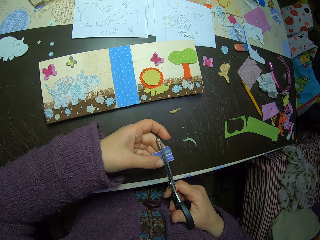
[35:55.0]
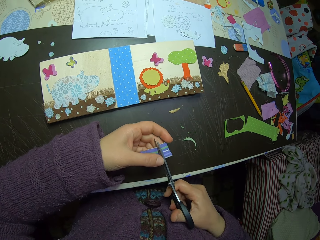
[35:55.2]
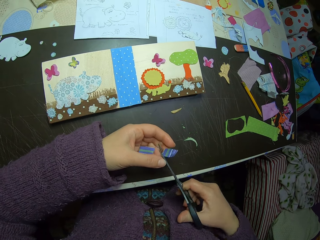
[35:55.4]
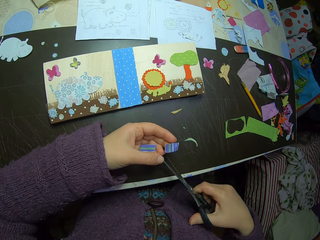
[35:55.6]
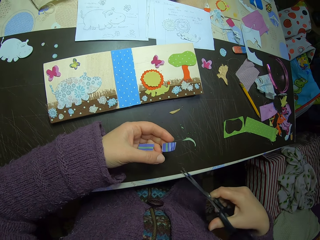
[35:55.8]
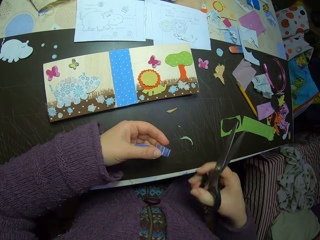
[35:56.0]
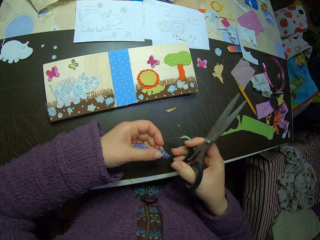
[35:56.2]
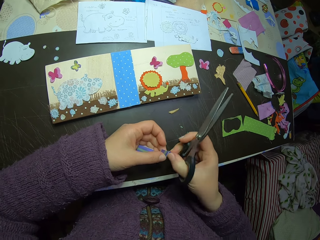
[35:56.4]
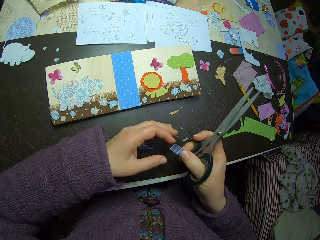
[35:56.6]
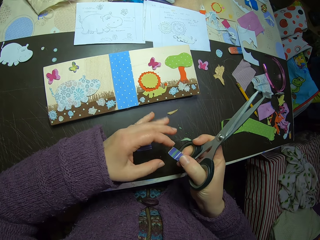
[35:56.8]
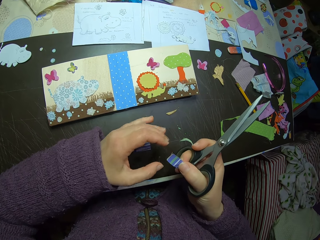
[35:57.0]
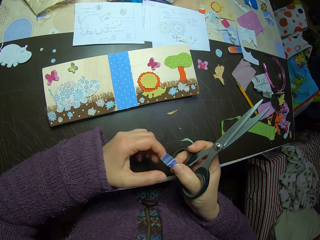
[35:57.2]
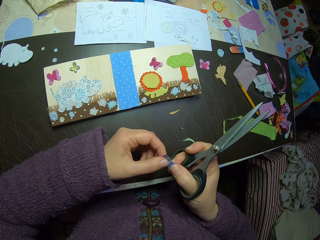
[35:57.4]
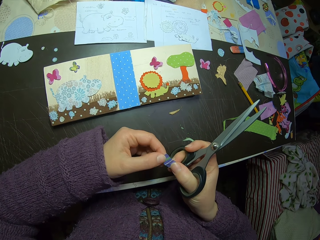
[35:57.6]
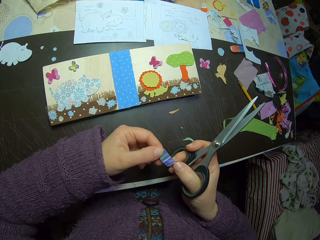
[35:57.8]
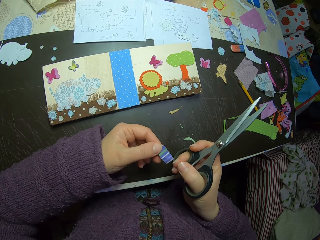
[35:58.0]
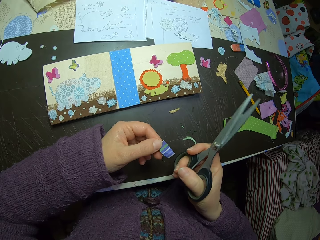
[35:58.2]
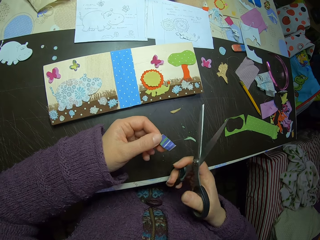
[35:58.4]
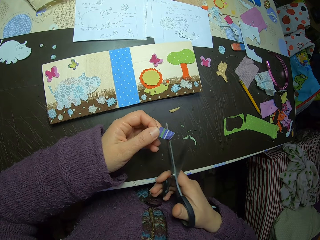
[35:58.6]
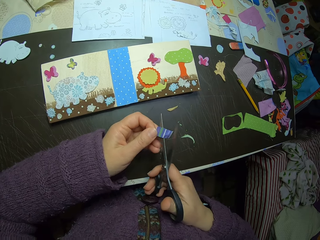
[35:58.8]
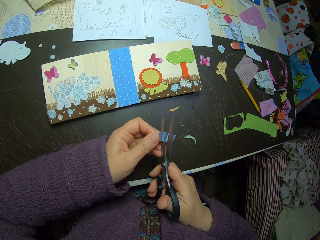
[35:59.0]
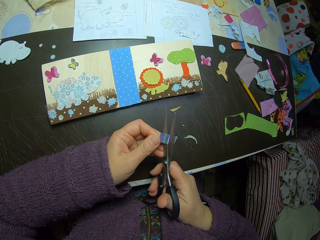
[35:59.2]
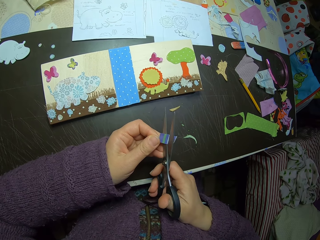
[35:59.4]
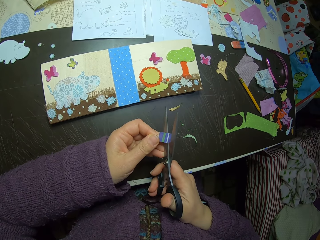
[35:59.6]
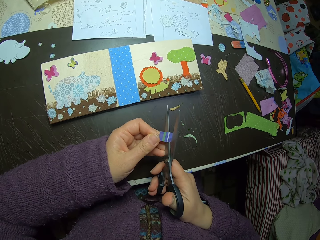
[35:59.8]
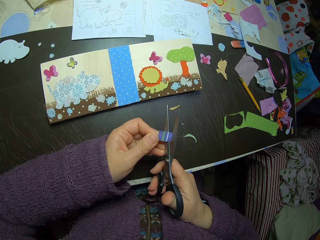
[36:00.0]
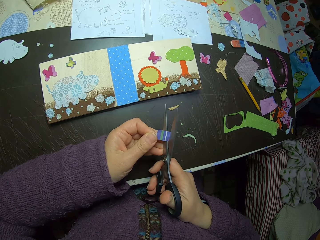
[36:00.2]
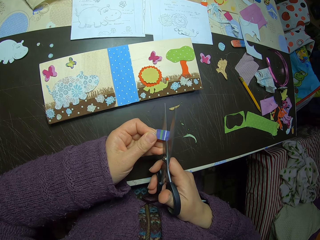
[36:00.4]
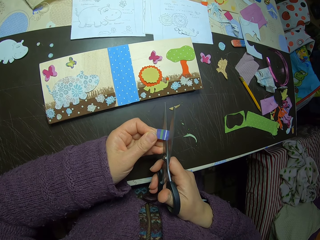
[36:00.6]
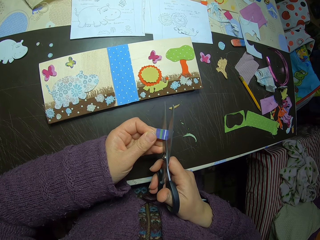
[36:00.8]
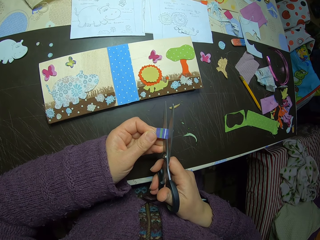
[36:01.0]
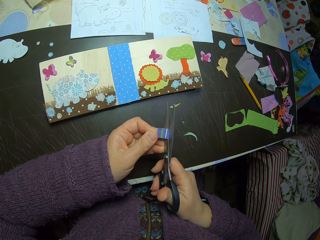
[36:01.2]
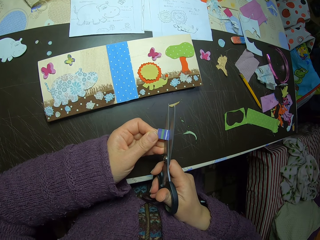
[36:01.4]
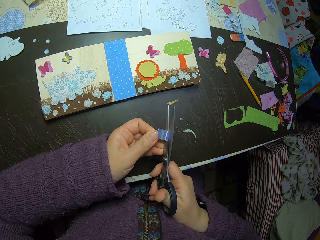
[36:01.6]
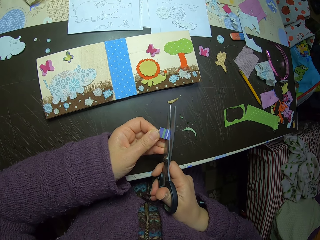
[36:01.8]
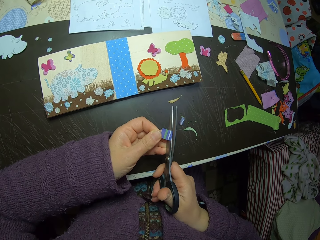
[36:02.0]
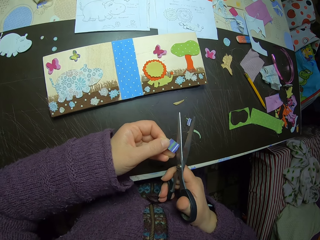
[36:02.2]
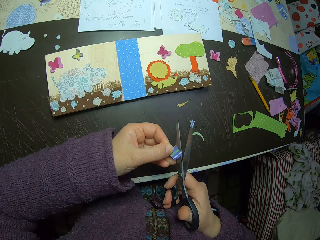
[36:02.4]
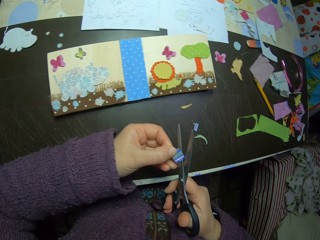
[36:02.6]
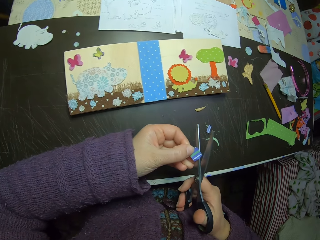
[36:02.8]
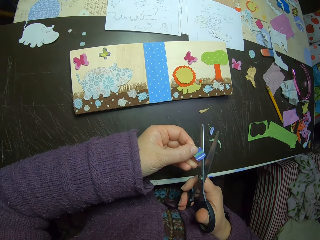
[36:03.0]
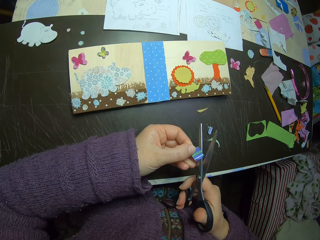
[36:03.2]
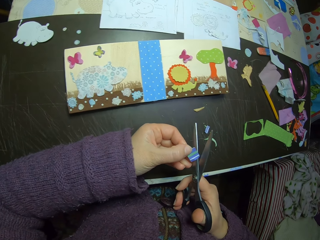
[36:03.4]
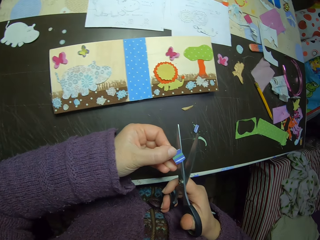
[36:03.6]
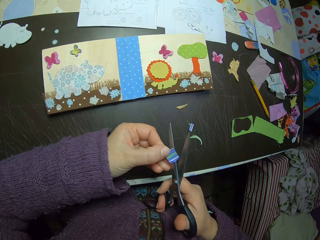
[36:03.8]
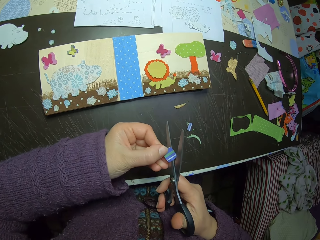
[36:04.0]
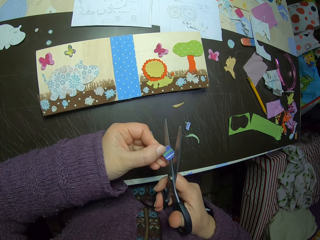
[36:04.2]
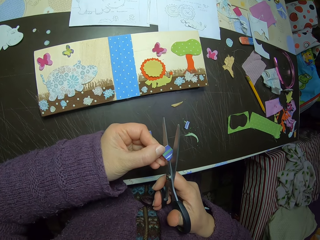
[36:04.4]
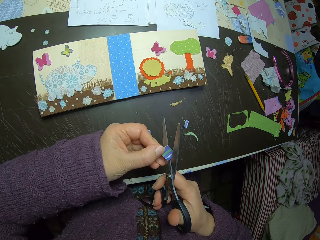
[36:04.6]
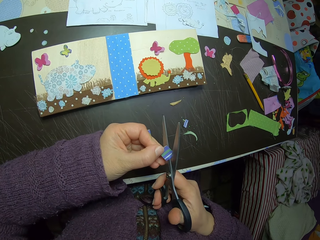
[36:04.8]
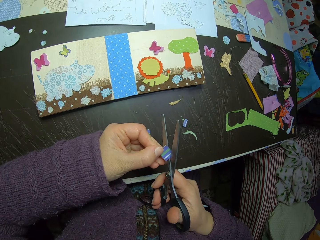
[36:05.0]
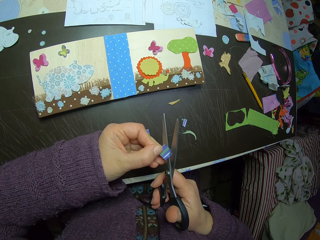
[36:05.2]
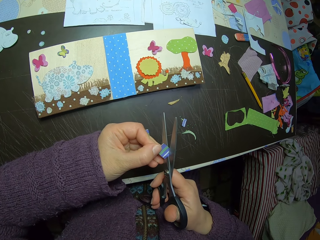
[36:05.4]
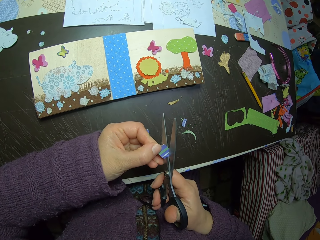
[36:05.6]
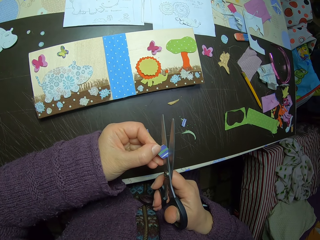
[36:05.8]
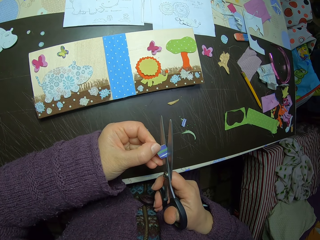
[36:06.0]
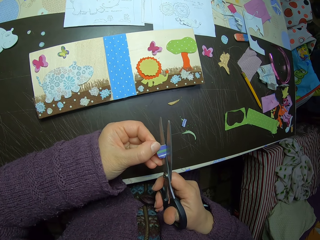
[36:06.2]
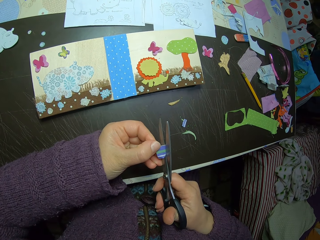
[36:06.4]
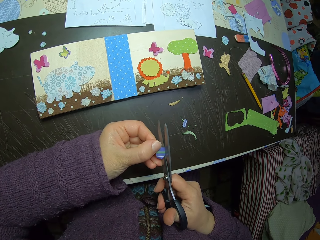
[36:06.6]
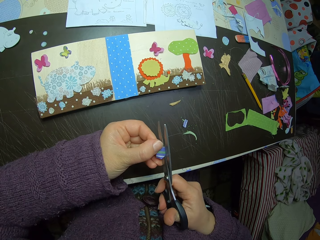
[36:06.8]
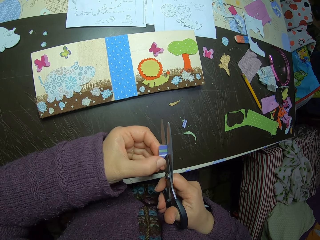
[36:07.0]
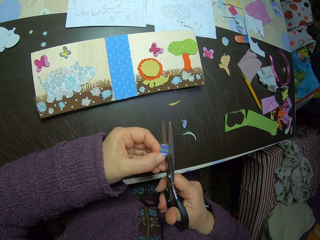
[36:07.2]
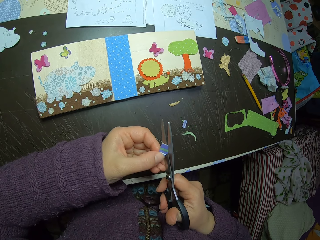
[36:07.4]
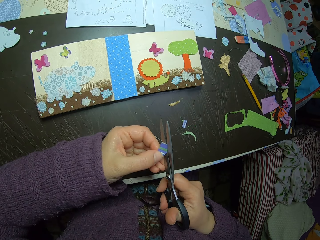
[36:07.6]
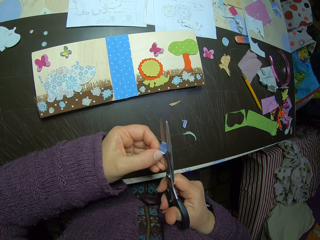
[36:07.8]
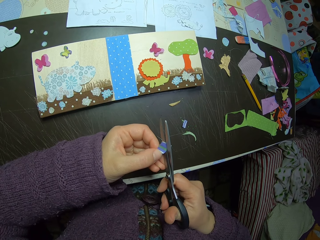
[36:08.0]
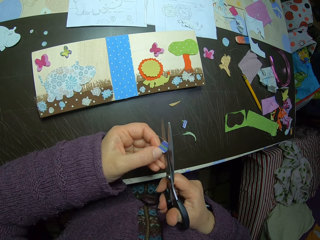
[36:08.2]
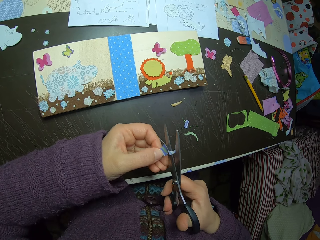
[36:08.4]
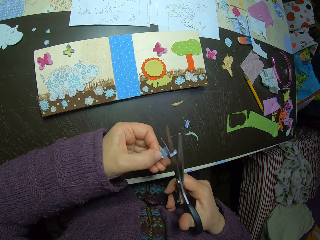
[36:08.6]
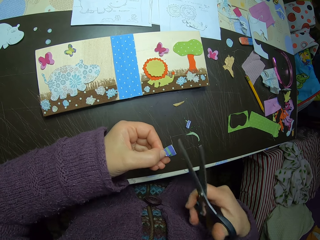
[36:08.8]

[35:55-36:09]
The camera wearer drops the other cutout or piece of cloth on the table with her left hand. She collects a cutout with her right hand. She collects the cutout in her right hand with her left hand. She trims the cutout. She drops the piece of cloth. She cuts the piece of cloth.

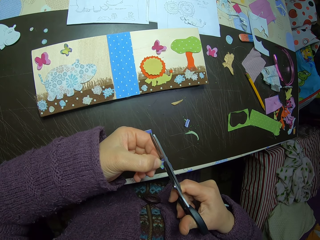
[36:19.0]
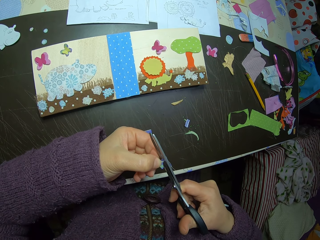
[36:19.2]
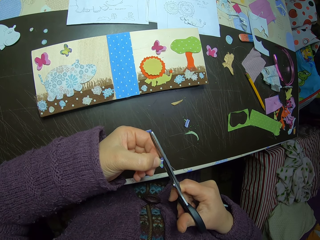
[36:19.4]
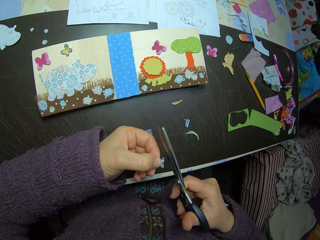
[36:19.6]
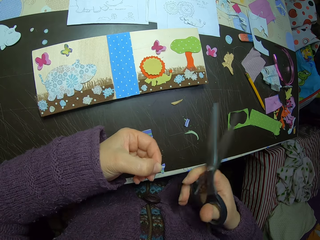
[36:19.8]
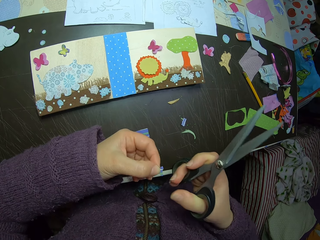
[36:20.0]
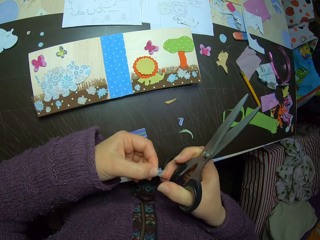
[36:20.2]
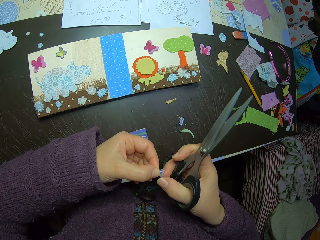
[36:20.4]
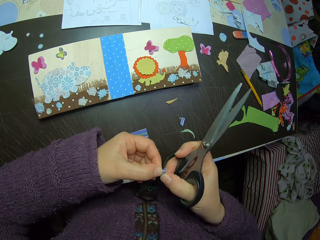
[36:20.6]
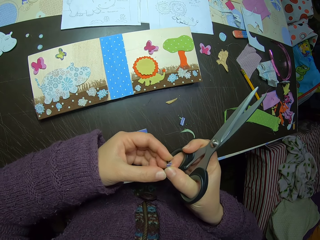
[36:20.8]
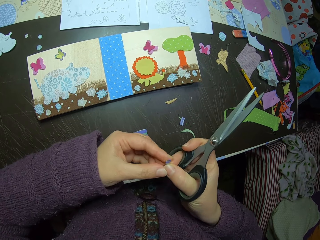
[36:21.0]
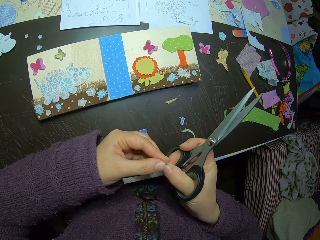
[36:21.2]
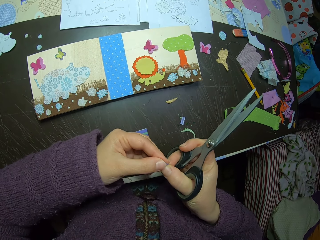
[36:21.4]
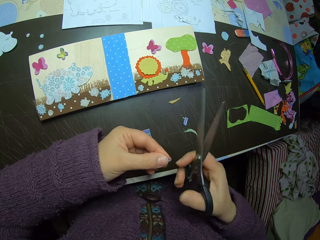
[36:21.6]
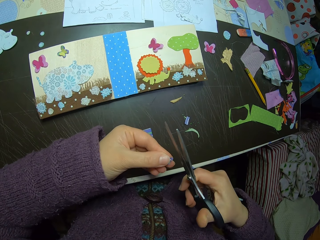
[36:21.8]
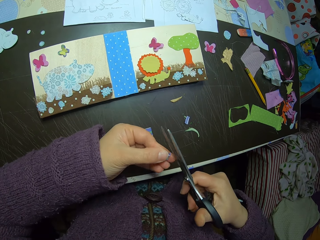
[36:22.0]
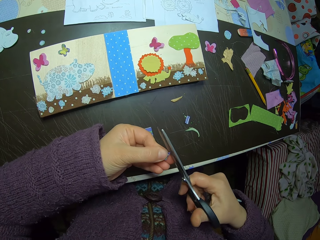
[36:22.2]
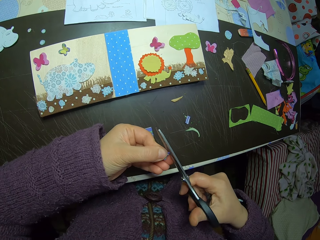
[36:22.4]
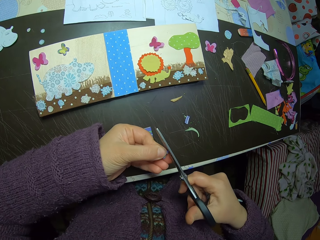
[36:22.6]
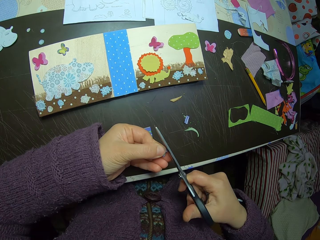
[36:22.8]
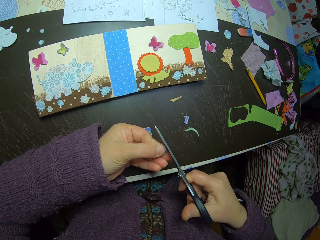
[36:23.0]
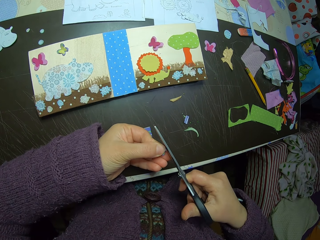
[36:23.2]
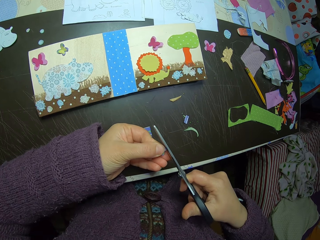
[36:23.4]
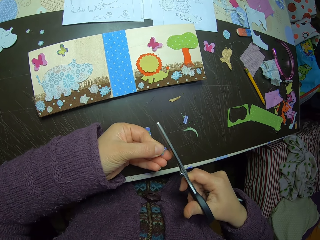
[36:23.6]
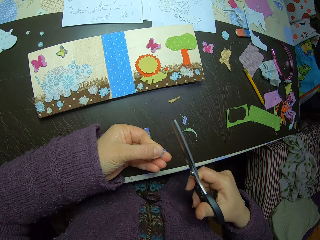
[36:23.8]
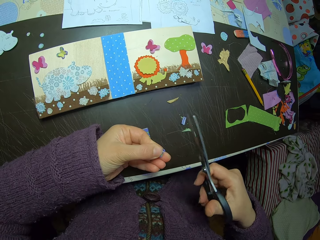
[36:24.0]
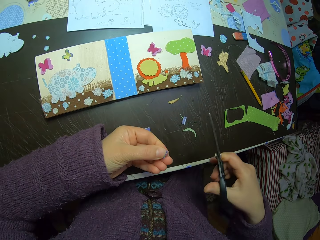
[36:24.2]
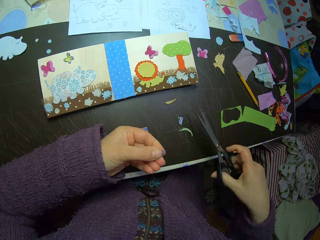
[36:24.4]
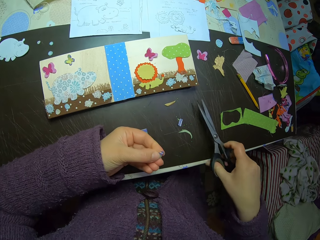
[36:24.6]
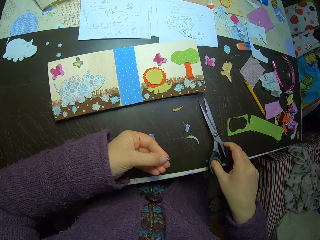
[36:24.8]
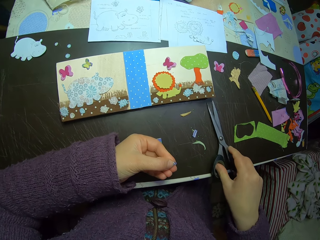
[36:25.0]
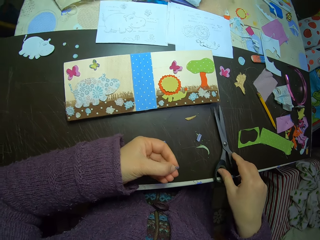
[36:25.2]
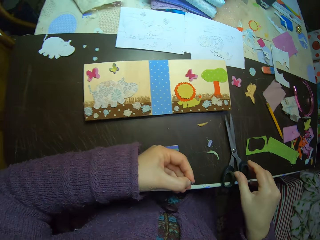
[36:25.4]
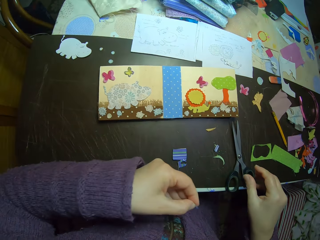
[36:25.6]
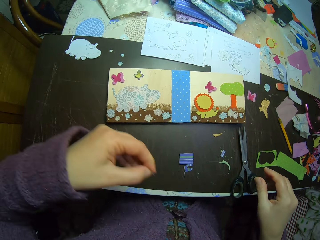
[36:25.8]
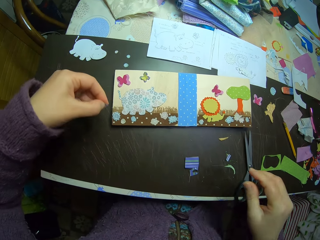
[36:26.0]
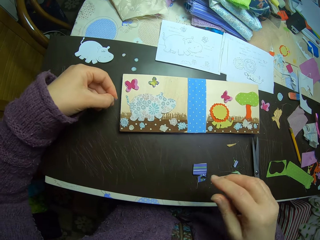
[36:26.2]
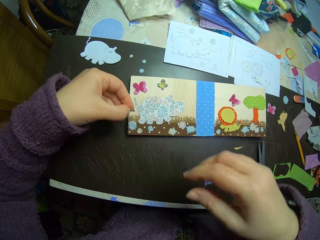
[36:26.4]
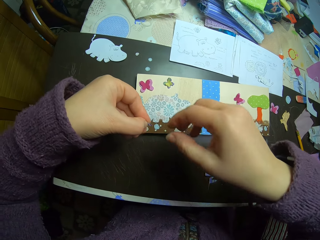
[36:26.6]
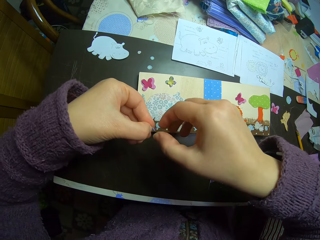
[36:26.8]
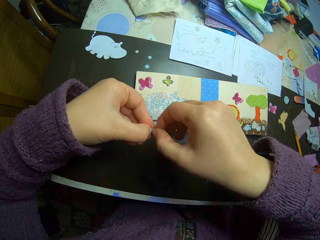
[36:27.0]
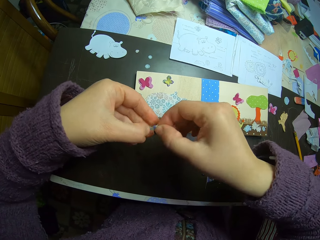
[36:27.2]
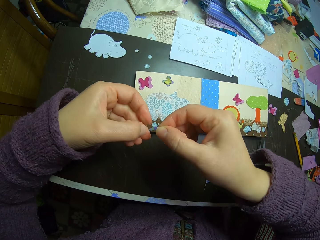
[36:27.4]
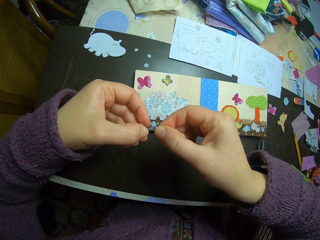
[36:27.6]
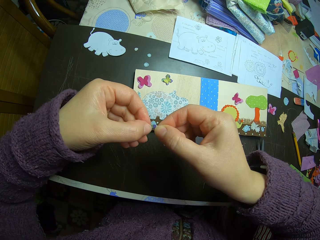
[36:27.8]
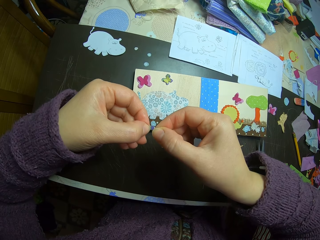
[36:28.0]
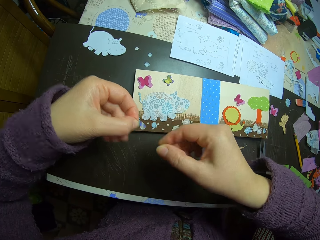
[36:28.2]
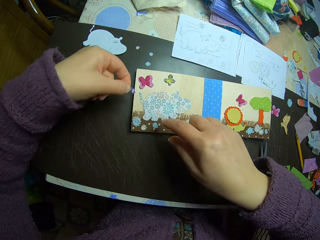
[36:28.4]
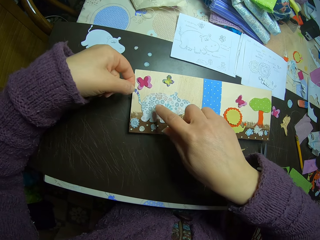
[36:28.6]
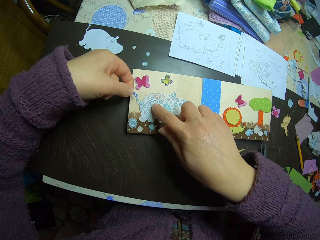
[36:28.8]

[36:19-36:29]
The camera wearer drops a piece of cloth. They cut the piece of cloth. They drop the scissors in the right hand on the table. They pass the cut paper from the left to the right hand.
